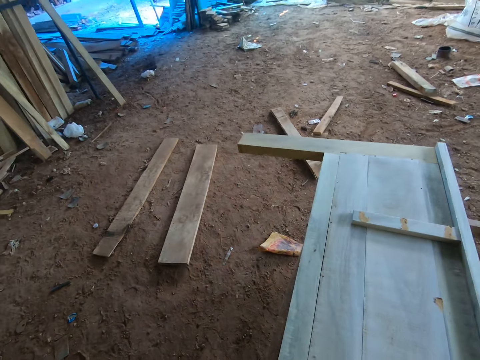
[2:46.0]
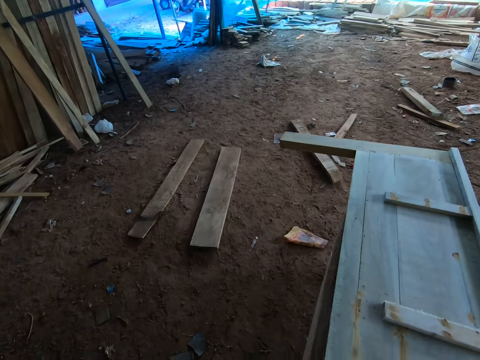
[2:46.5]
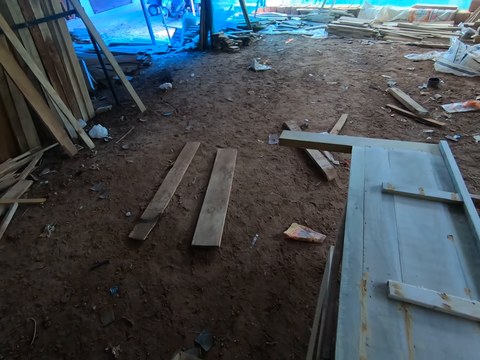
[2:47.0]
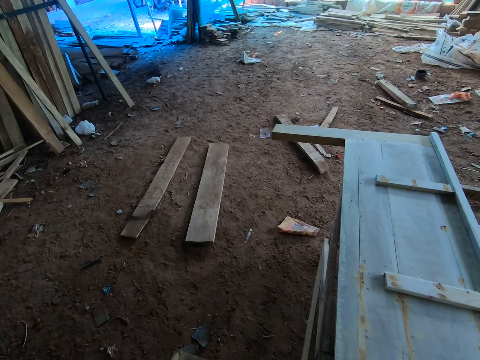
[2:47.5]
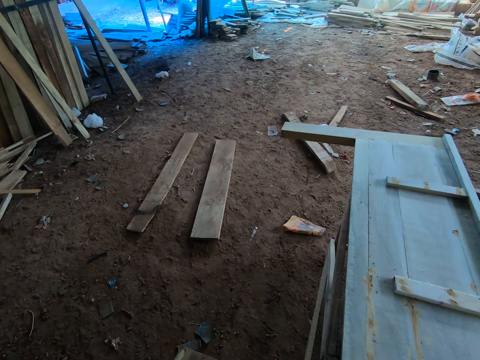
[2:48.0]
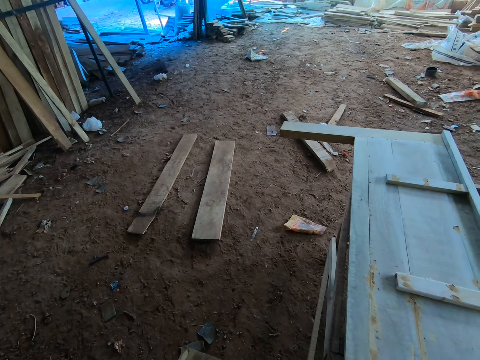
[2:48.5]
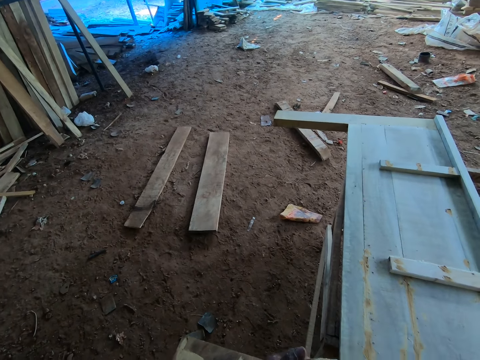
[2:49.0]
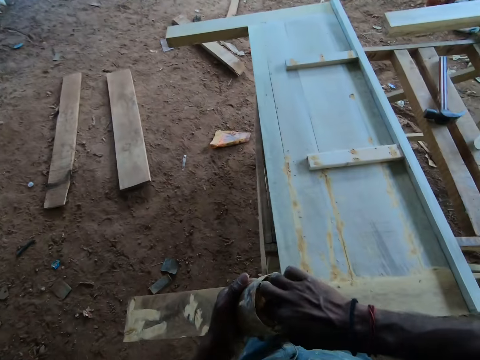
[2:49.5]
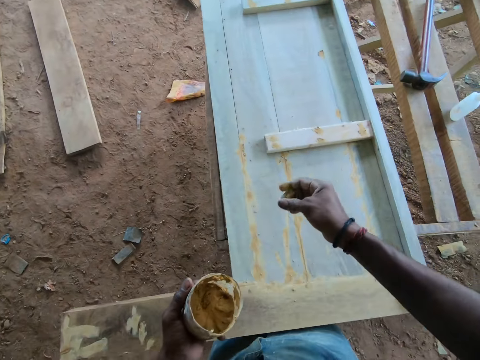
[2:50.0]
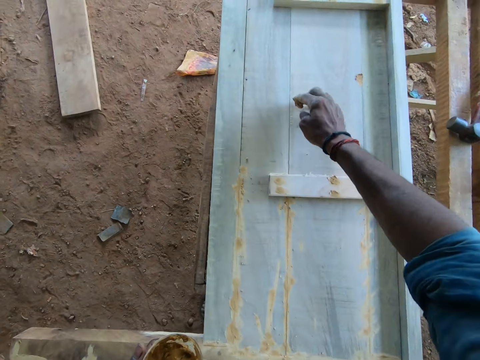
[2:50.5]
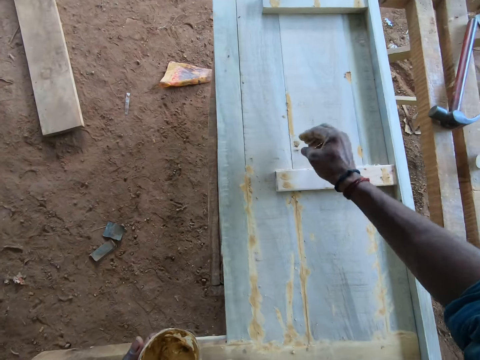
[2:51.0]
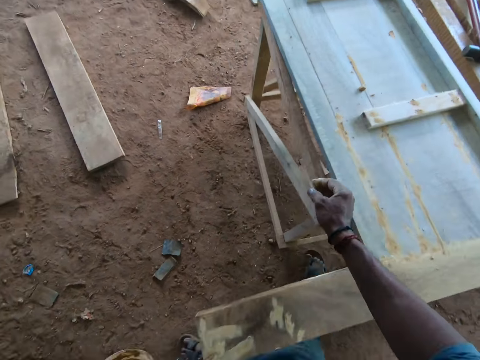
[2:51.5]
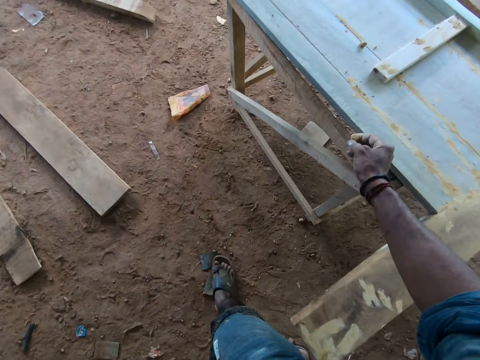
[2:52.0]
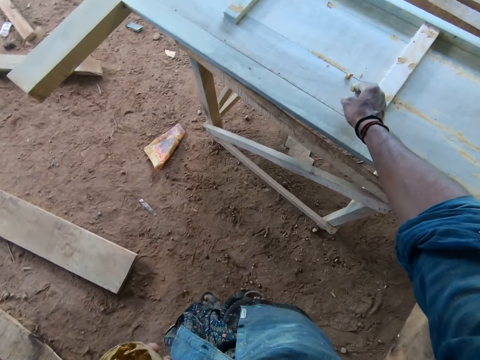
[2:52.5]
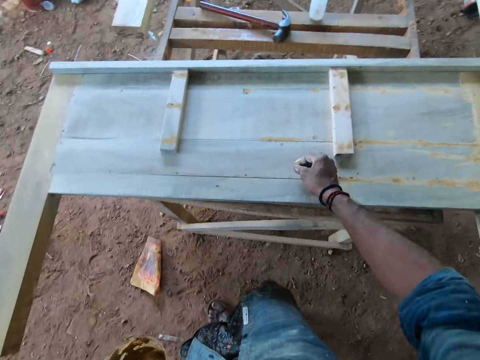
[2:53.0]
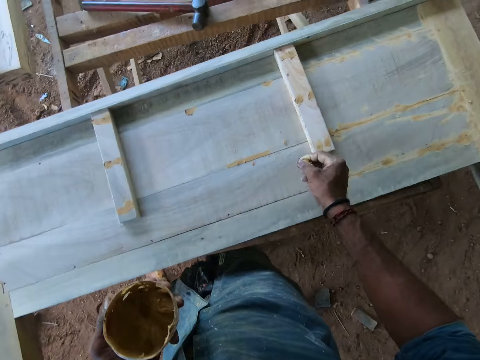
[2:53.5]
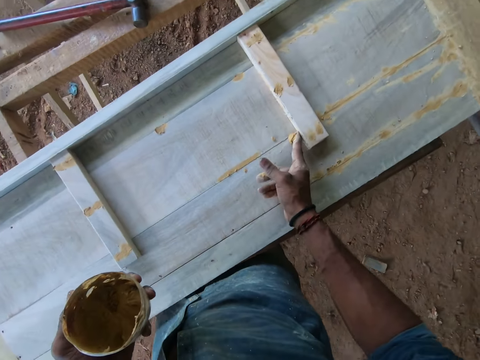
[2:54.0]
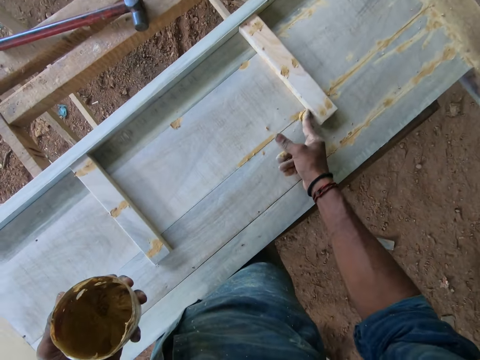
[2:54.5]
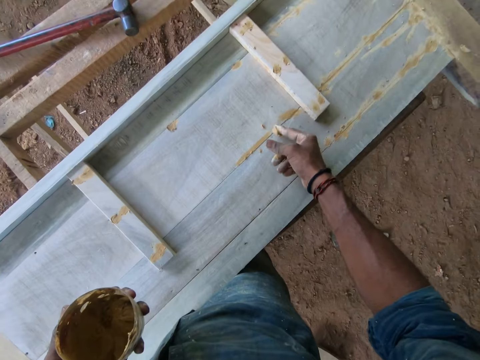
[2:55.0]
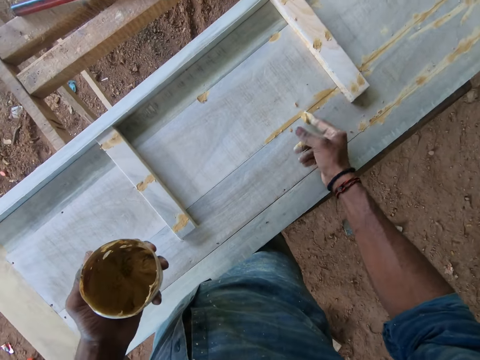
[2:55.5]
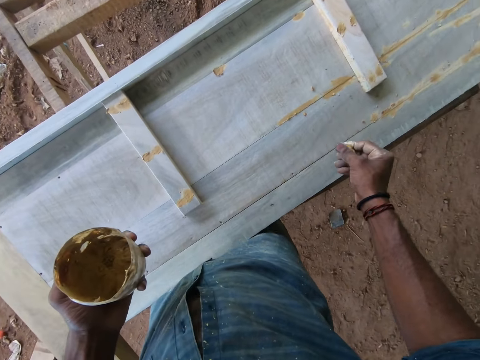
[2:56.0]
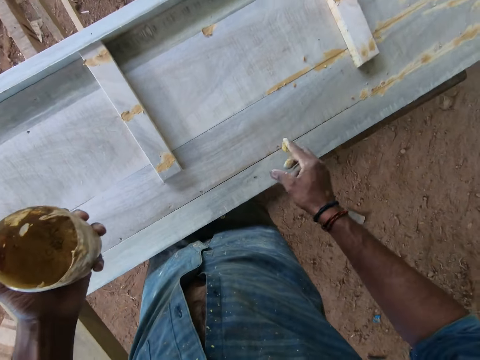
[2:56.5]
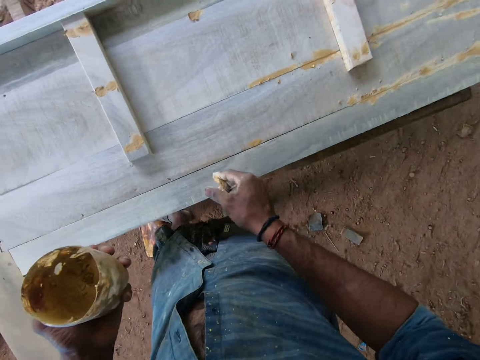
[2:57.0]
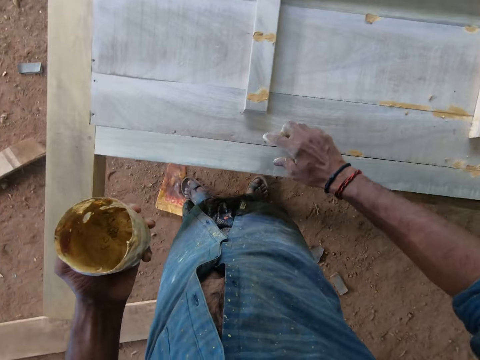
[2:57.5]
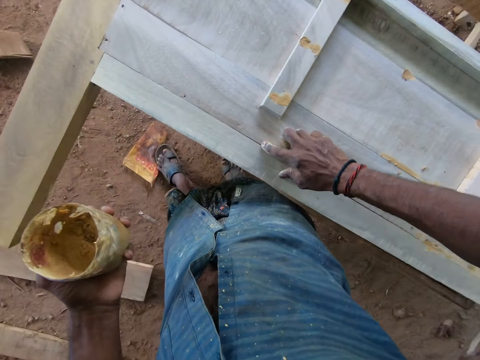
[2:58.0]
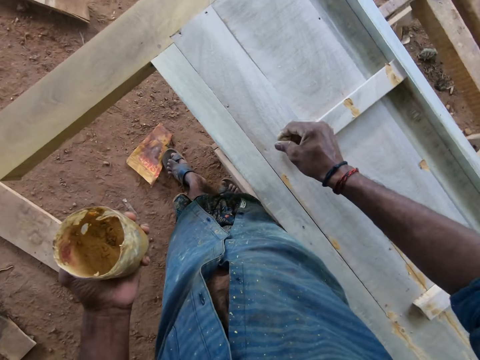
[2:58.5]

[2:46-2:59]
The camera wearer looks ahead. He takes paste from the container on the table with his right hand. He applies the paste in his right hand on the piece of wood on the table. He walks around. He picks up the paste on the piece of wood with his right hand. He applies the paste in his right hand on the piece of wood on the table. He rubs fingers together.

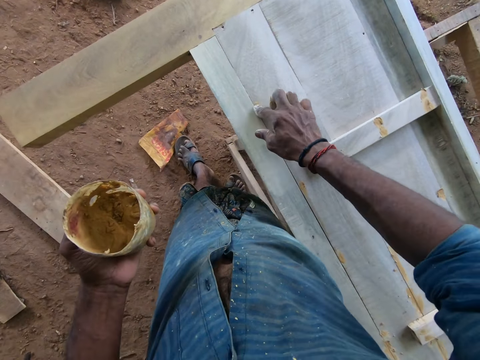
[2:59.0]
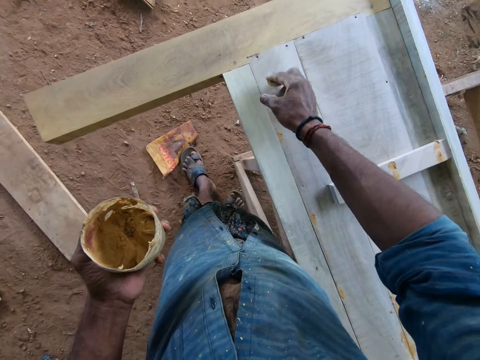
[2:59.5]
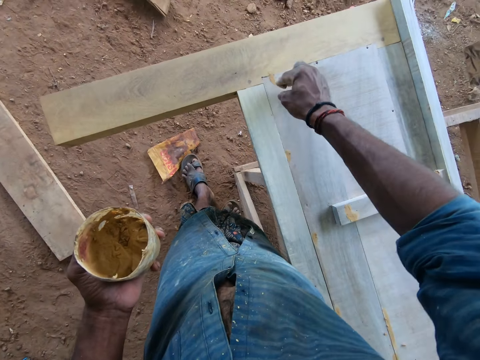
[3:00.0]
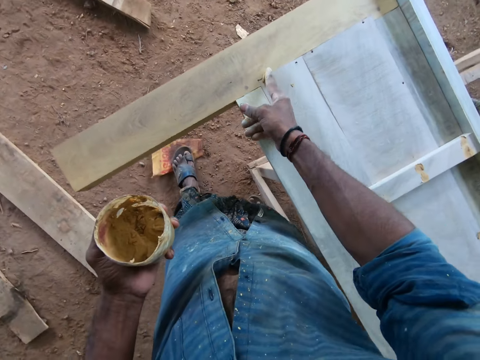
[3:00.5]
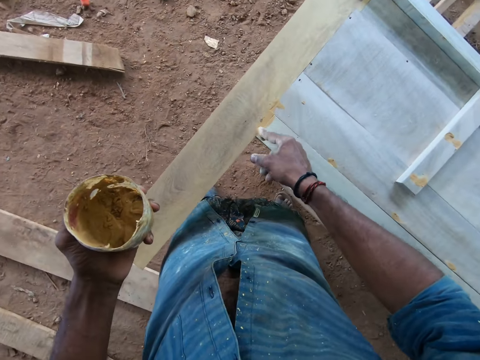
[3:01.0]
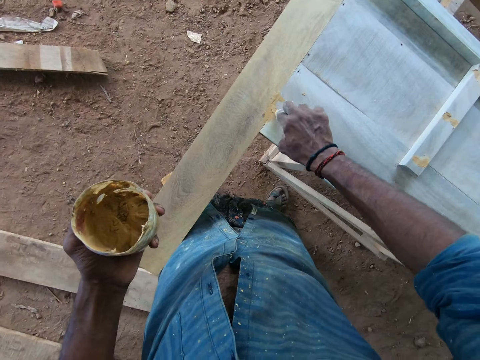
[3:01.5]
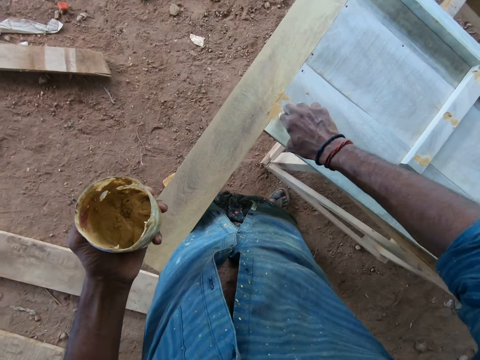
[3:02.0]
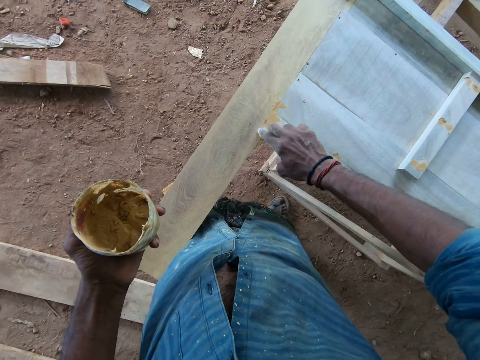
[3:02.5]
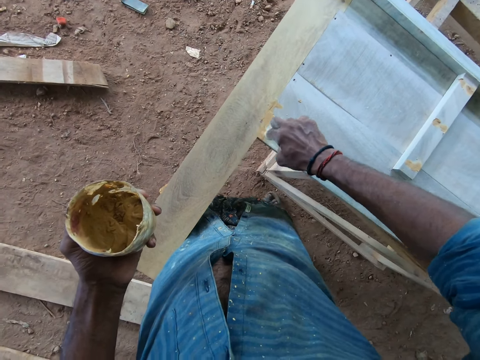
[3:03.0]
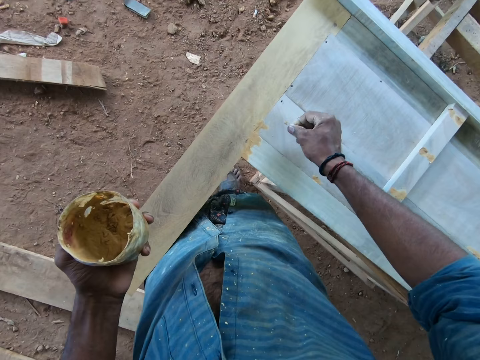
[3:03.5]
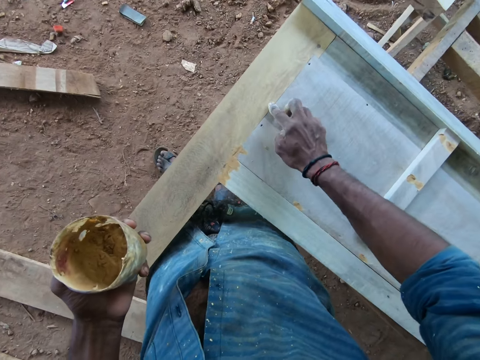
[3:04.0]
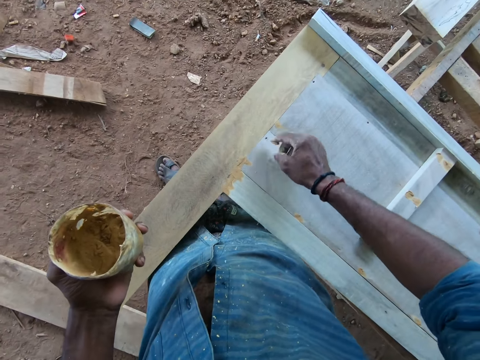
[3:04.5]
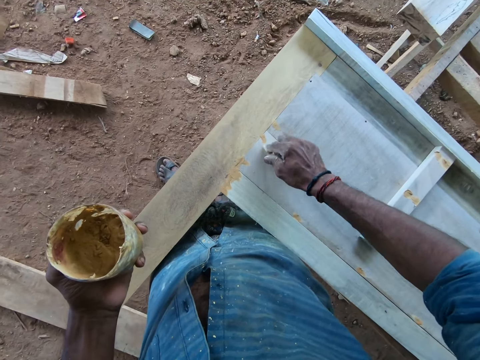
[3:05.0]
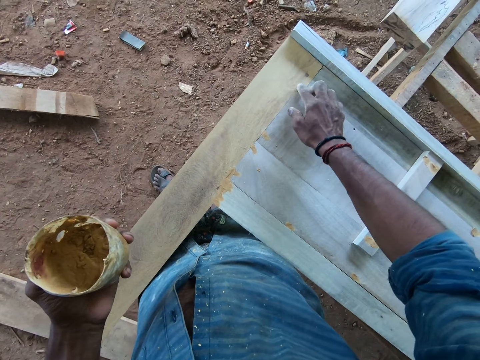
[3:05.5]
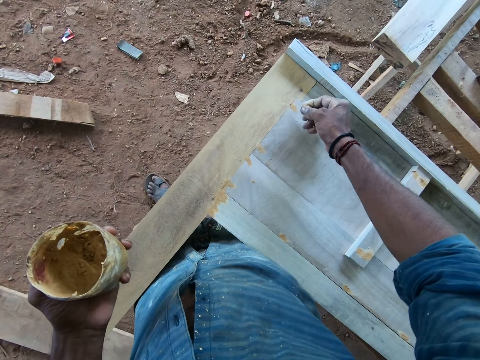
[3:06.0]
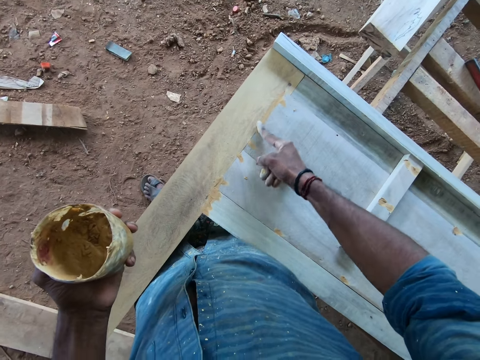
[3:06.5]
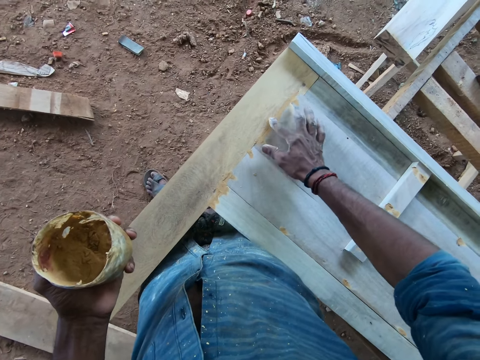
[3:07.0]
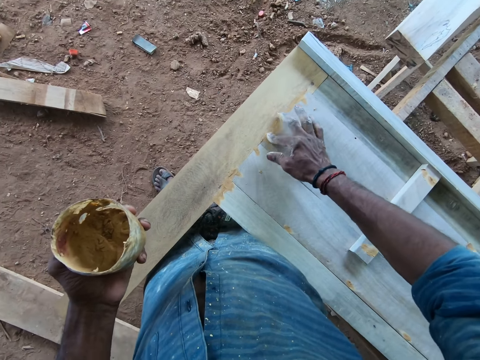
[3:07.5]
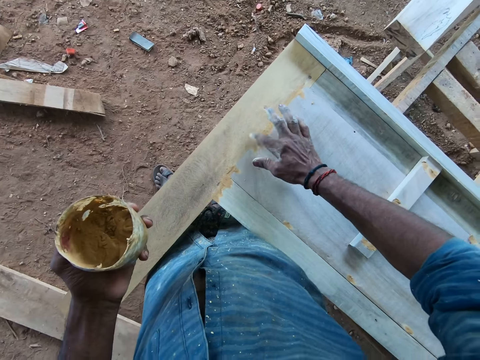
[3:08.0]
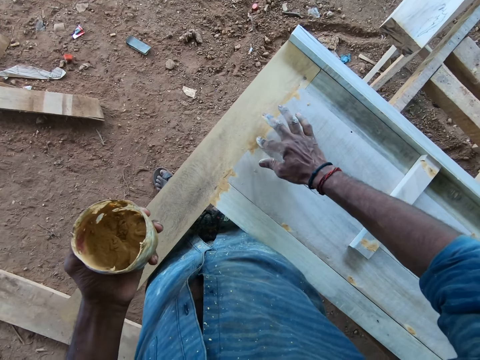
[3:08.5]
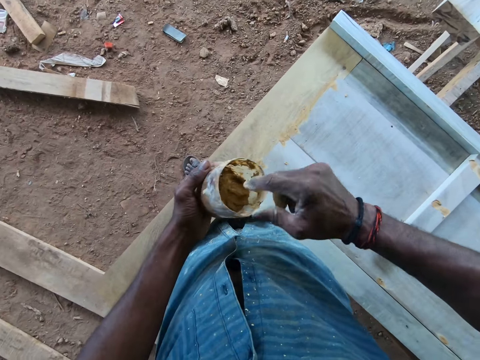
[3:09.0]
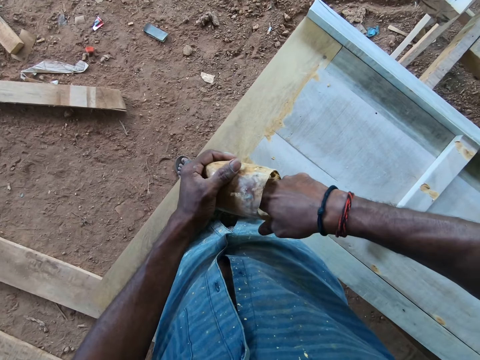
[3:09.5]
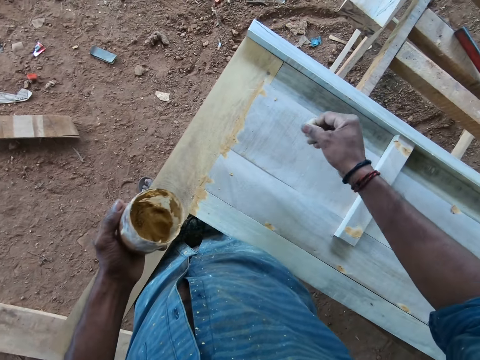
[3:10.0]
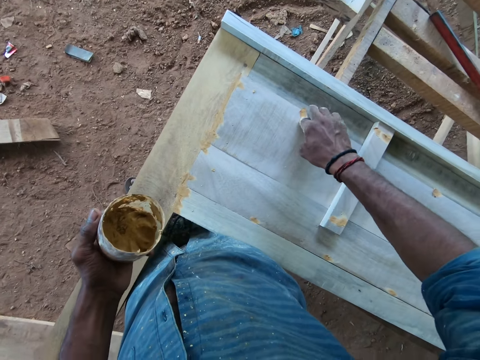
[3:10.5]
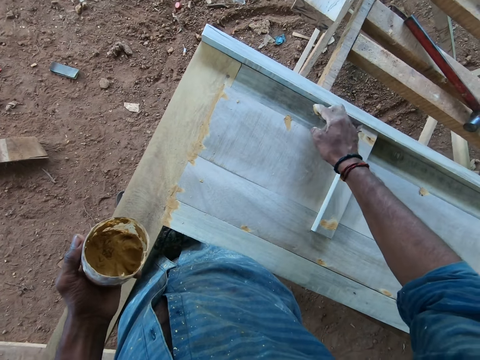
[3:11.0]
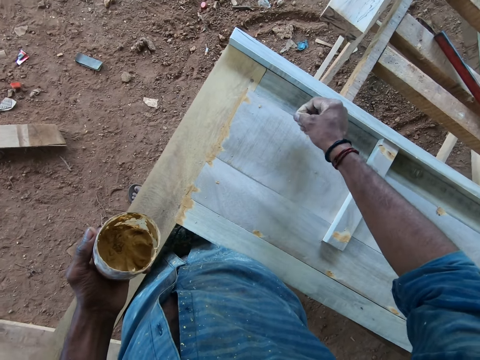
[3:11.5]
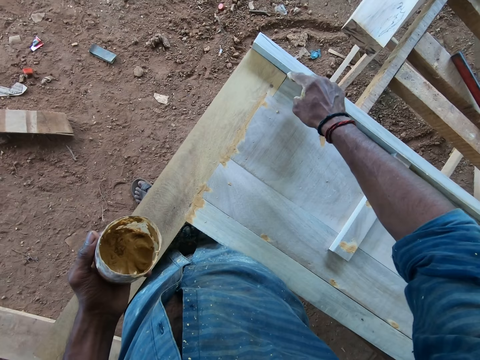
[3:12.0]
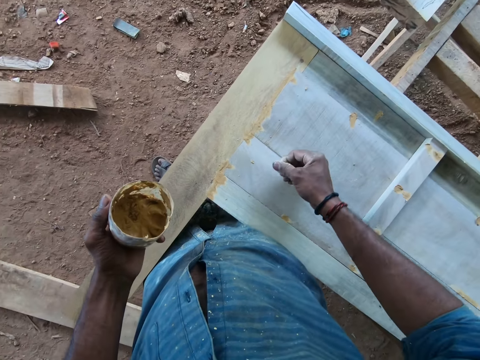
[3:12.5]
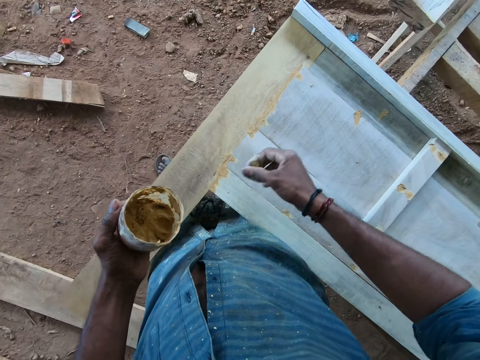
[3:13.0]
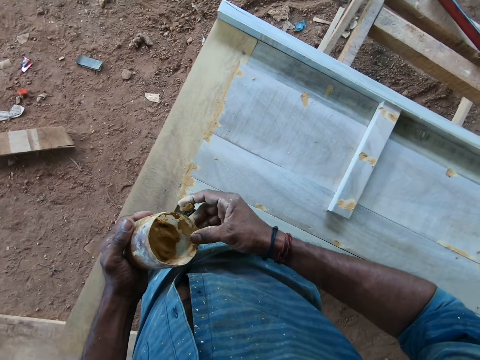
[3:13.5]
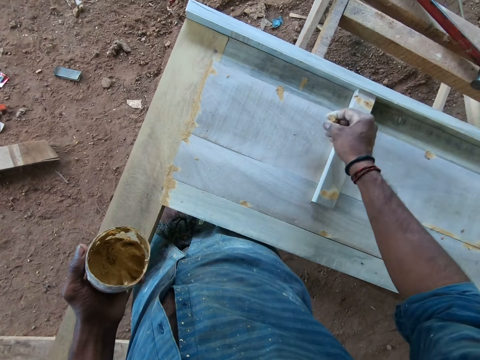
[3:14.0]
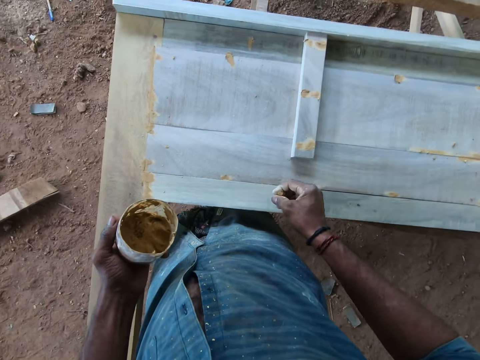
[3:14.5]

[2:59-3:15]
The camera wearer smears something on the wood repeatedly. He places the index finger in the container. He takes paste from the container on the table with his right hand. He applies the paste in his right hand on the piece of wood on the table. He rubs fingers together. He touches the container in his left hand with his right hand.
